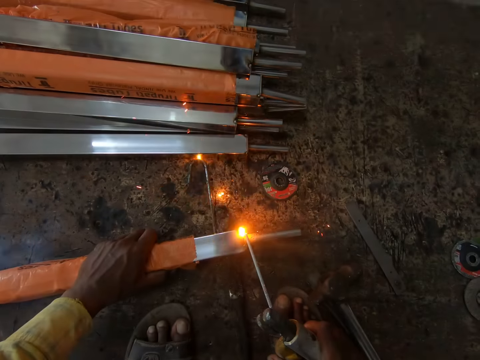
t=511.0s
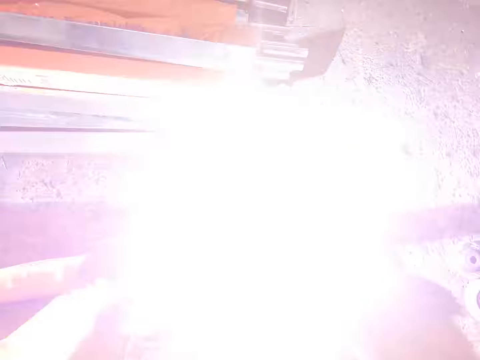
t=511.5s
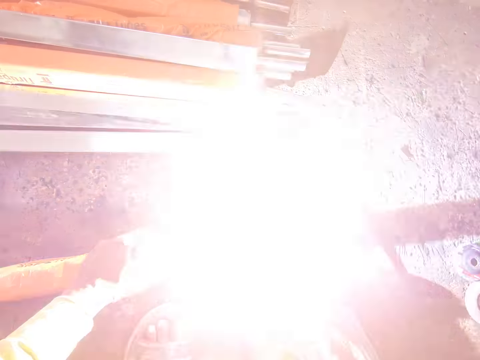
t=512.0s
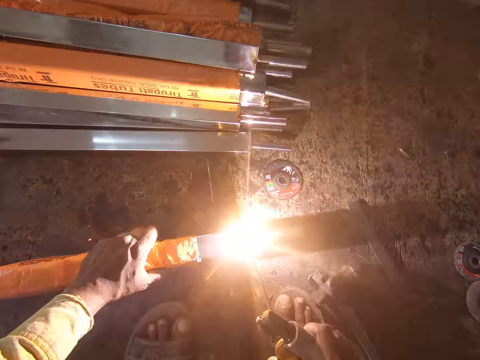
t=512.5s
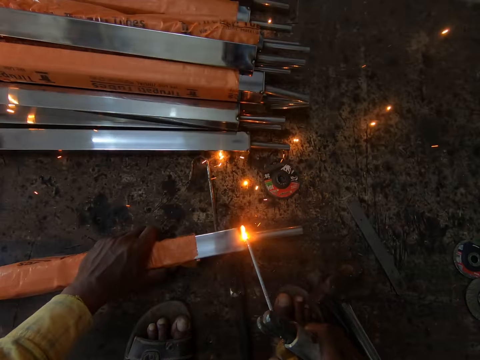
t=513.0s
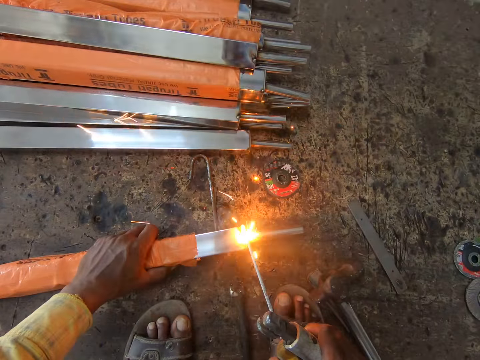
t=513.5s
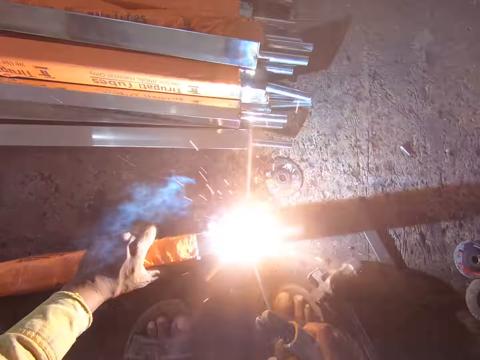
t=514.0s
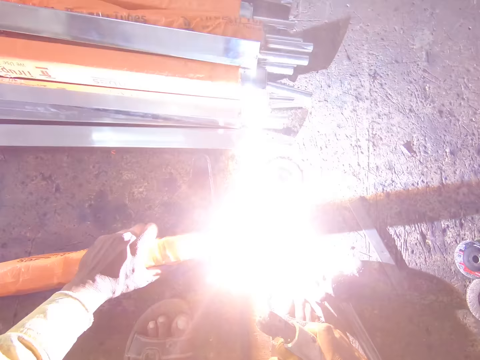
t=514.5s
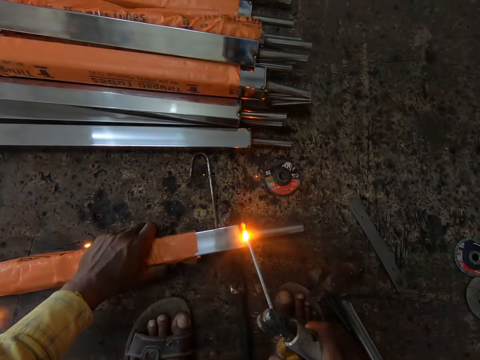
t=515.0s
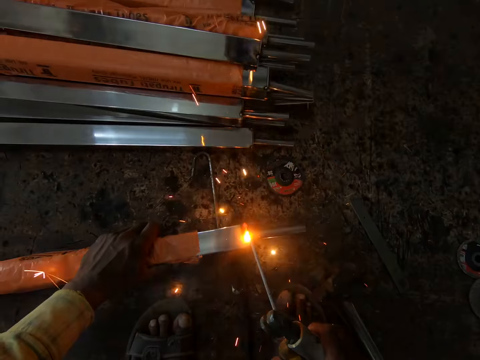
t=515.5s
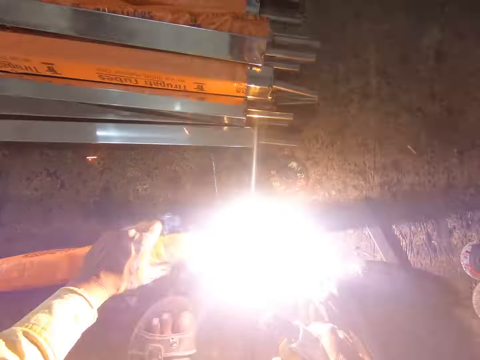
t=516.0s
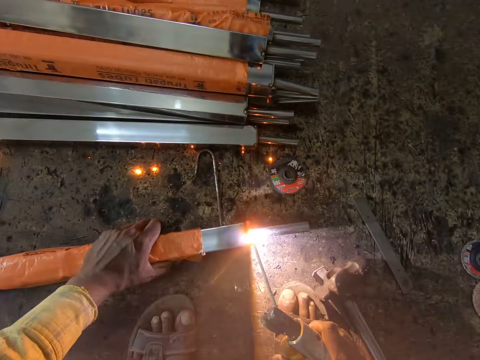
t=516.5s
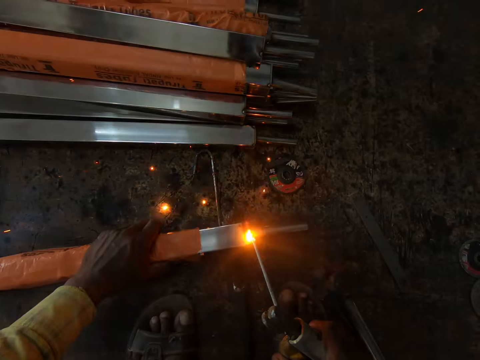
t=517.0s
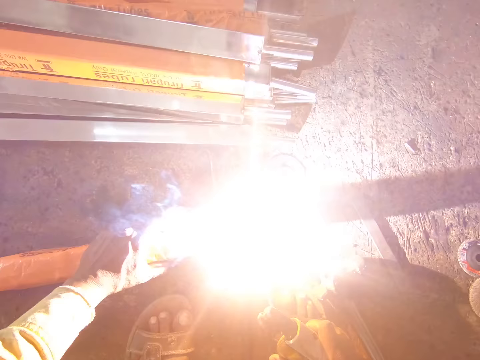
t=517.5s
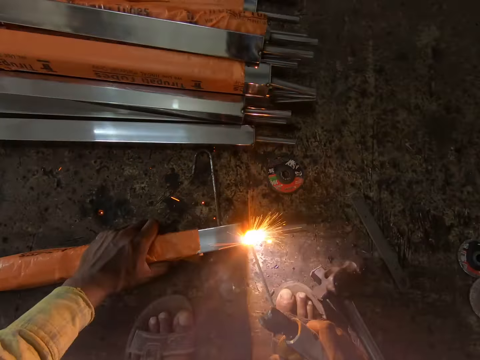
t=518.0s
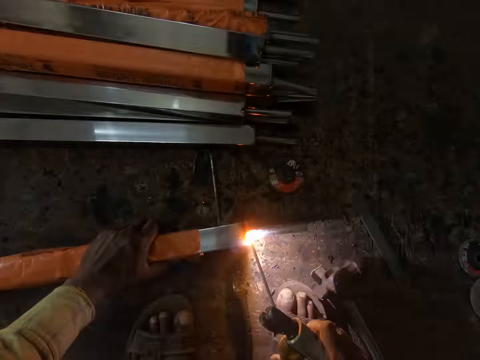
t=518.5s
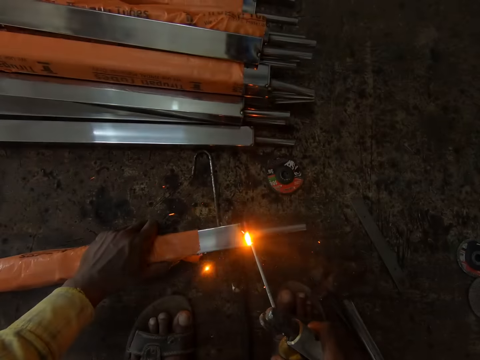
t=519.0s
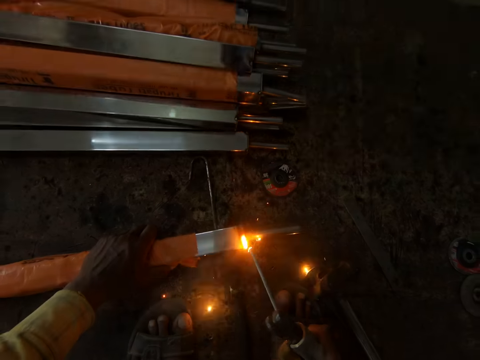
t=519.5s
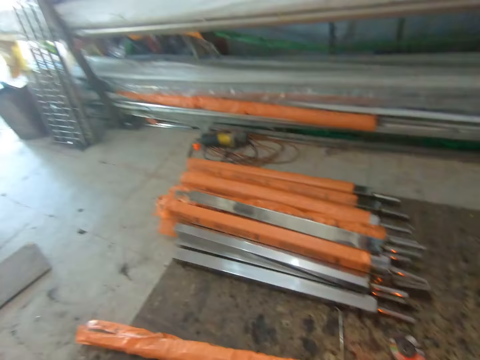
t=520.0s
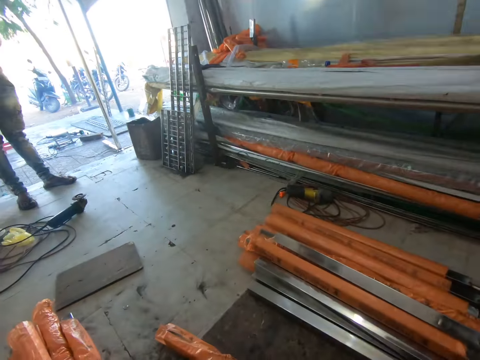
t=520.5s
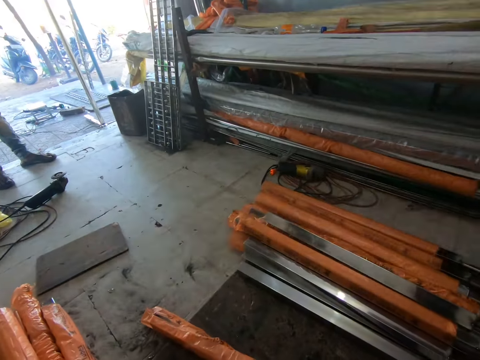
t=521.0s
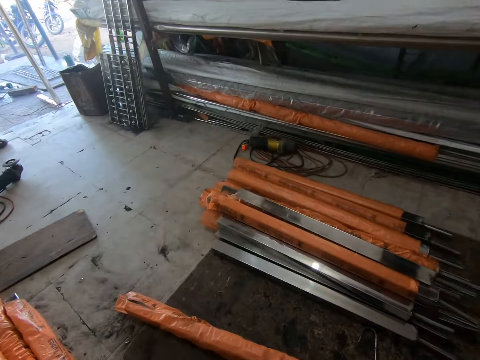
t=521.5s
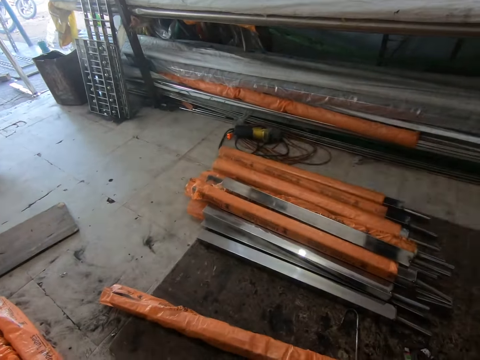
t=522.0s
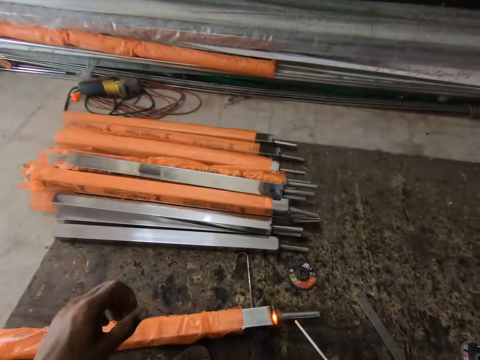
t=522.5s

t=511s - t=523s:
The camera wearer looks around the area.

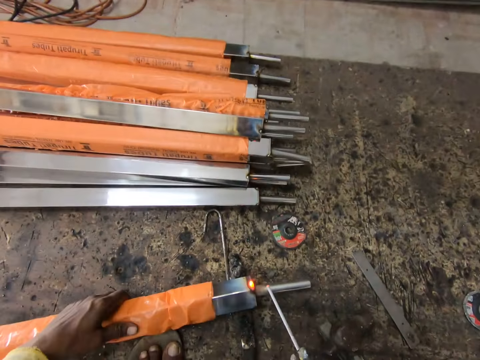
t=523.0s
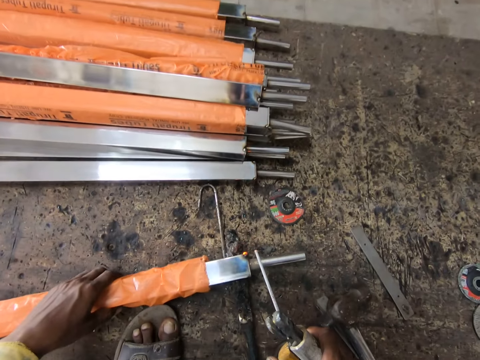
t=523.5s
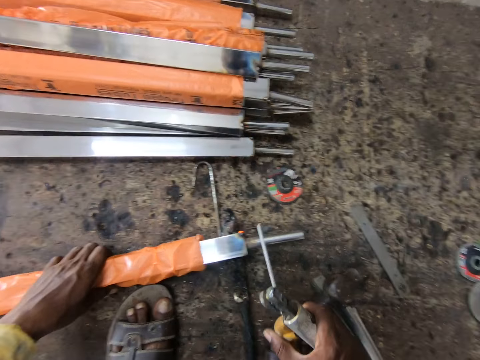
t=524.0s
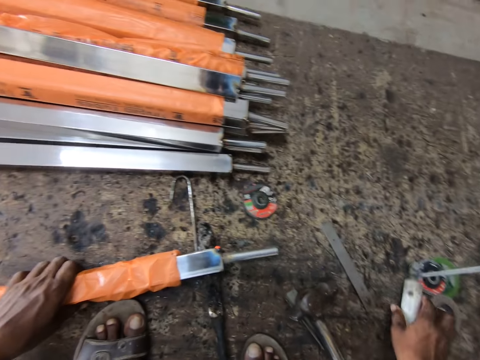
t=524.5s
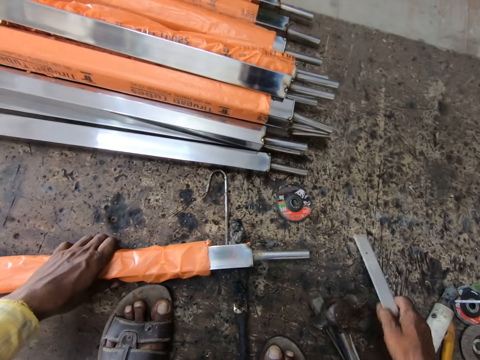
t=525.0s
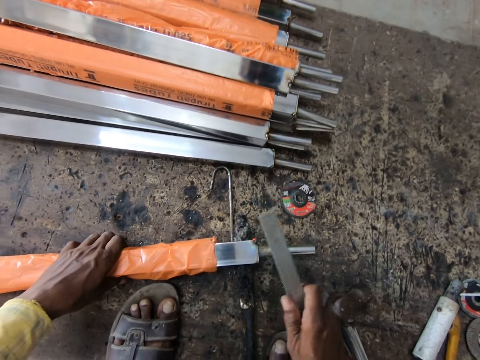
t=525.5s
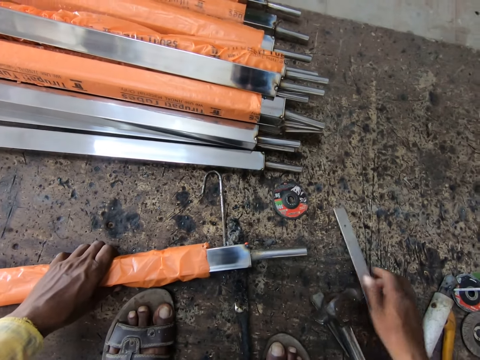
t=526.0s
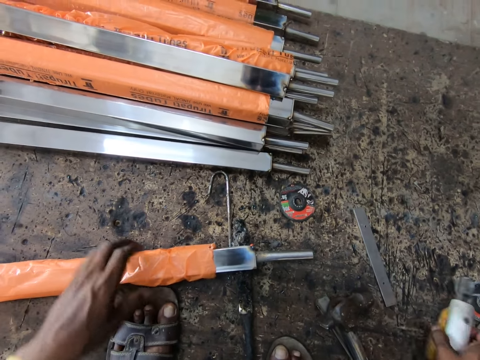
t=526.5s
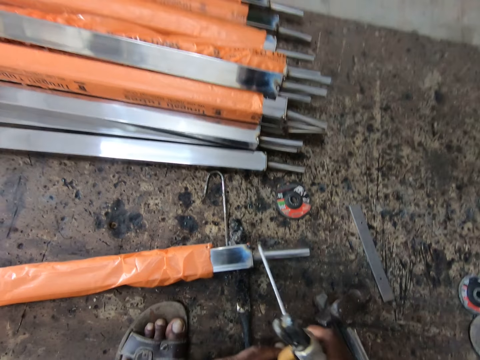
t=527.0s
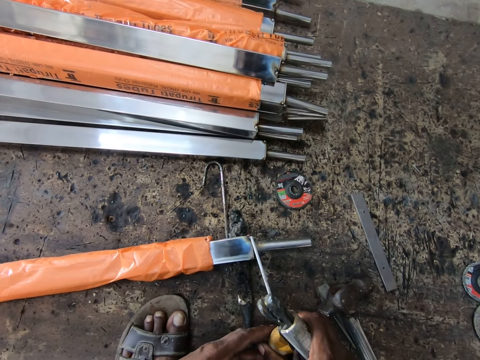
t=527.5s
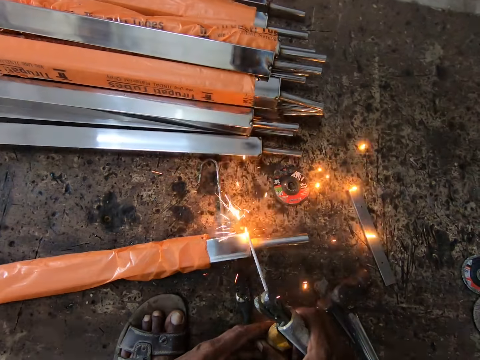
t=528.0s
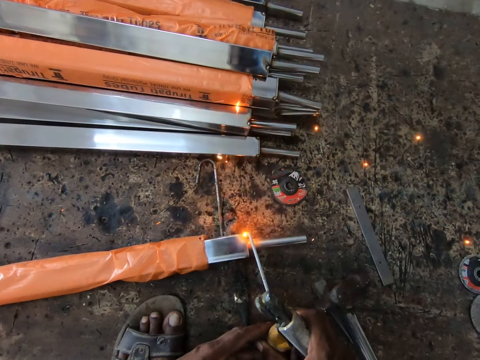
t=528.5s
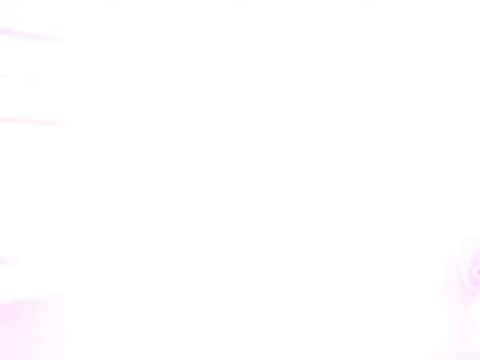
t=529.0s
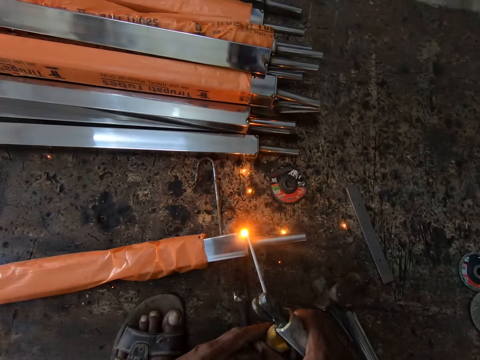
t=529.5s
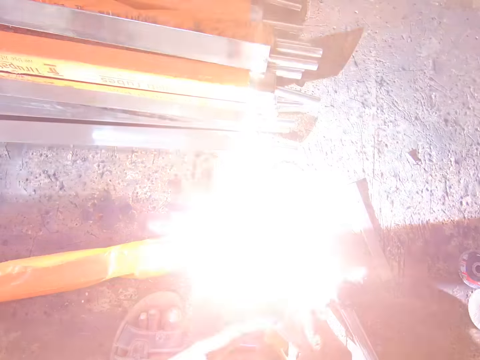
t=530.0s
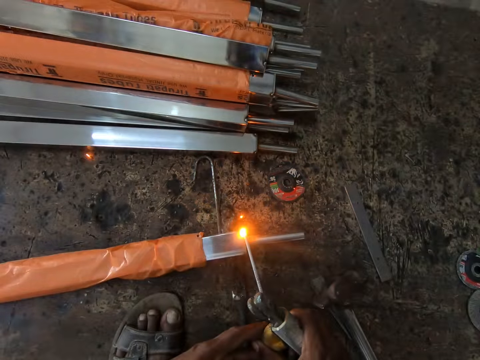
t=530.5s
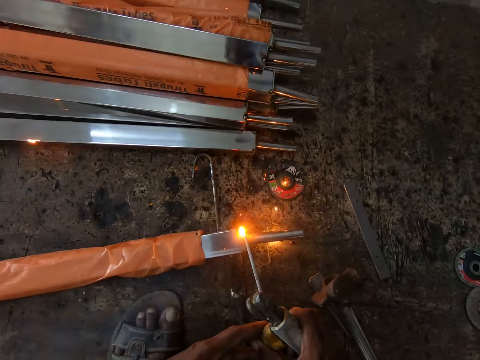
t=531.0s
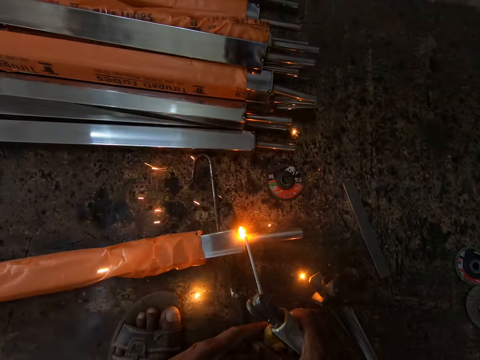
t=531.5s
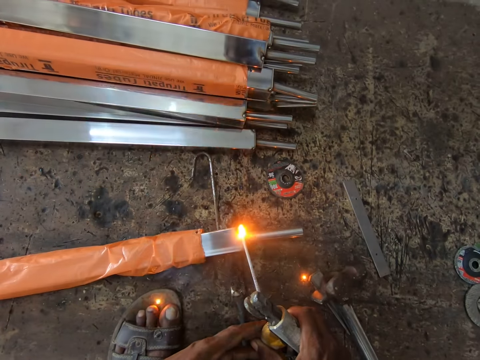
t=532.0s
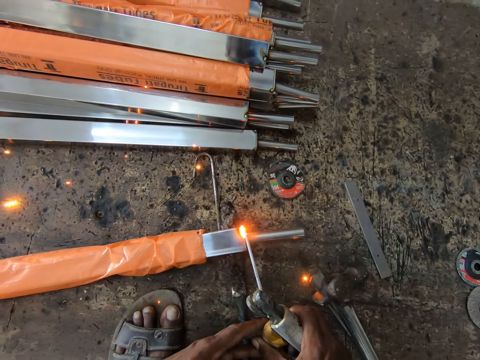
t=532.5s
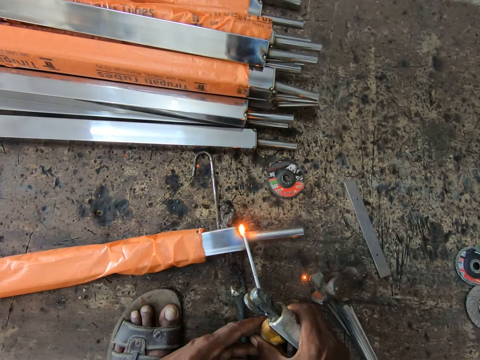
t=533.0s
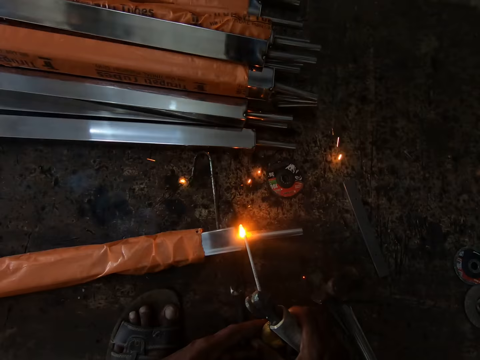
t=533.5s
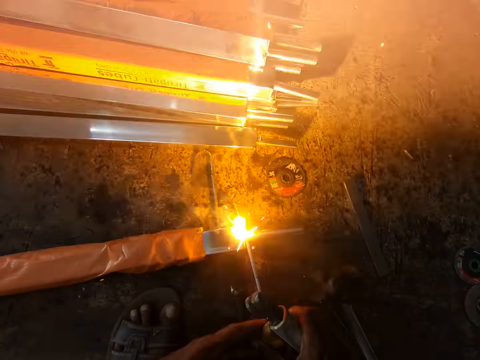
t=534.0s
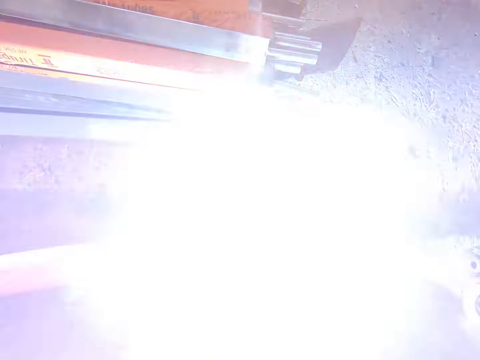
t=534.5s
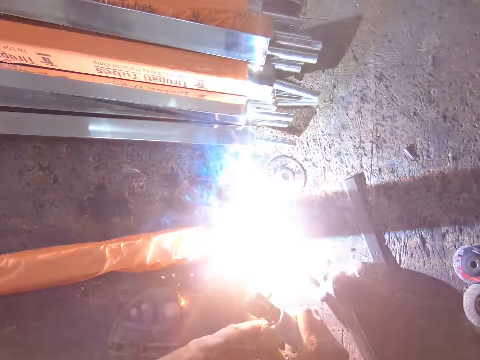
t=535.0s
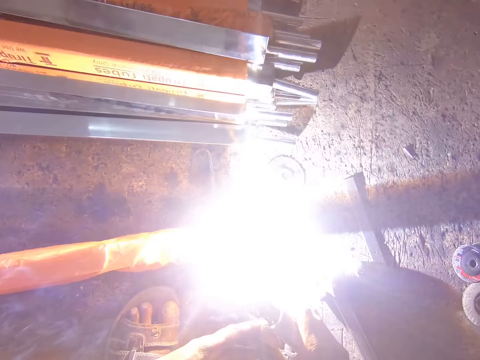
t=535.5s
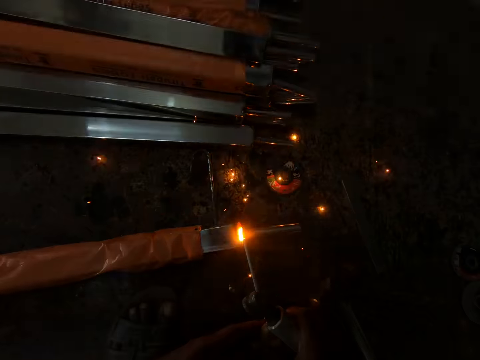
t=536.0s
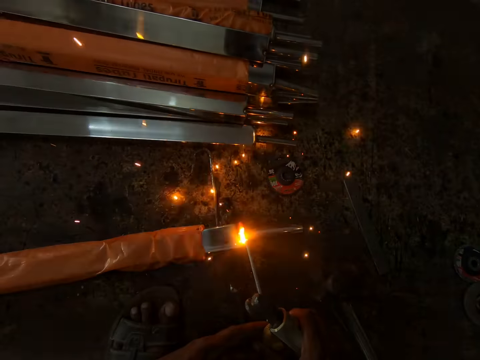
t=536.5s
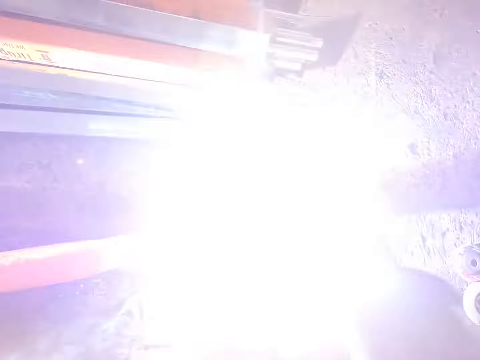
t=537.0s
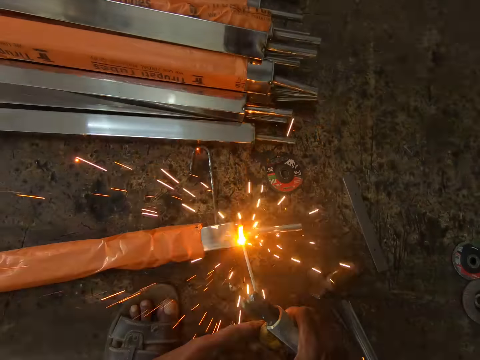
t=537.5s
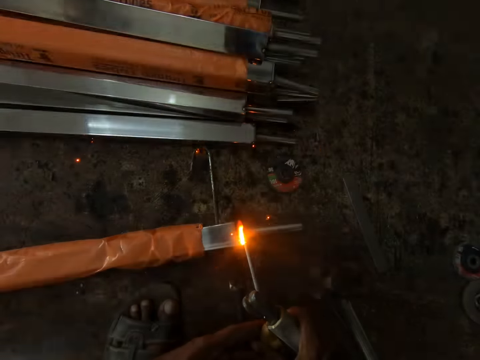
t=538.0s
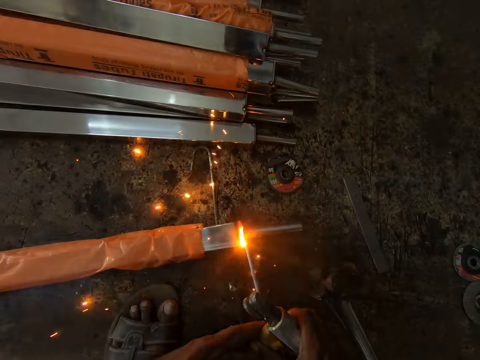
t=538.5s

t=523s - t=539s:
The camera wearer tilts the metal or iron post with his hand. He places the welding machine on the floor. He picks the metal rod from the floor. He hits the iron post with the metal rod. He puts the metal rod on the floor. He picks the welding machine from the floor. He welds the metal with the welding machine.
